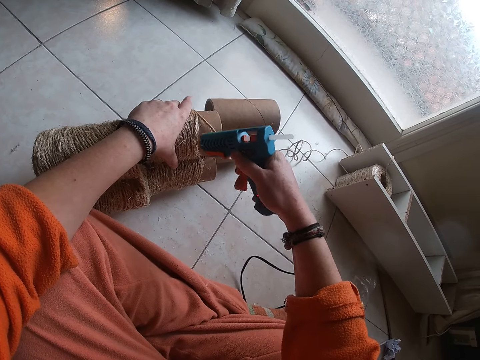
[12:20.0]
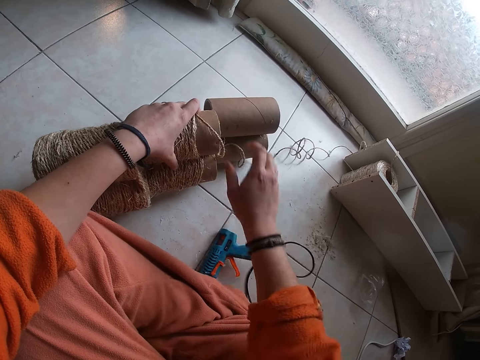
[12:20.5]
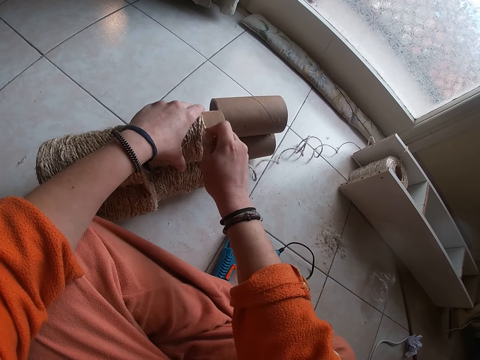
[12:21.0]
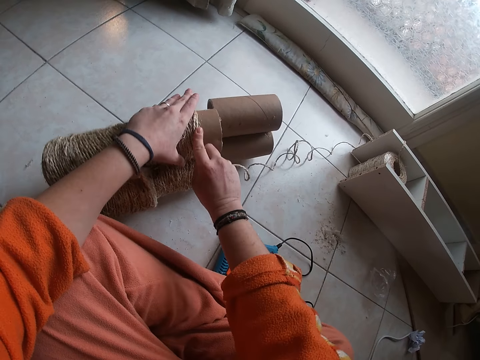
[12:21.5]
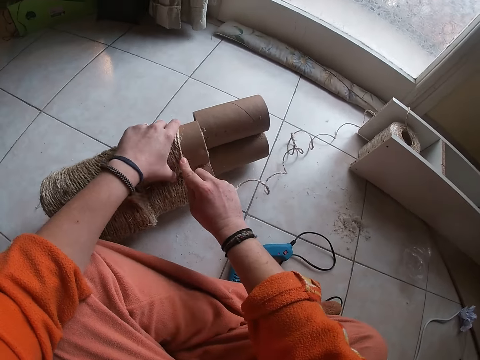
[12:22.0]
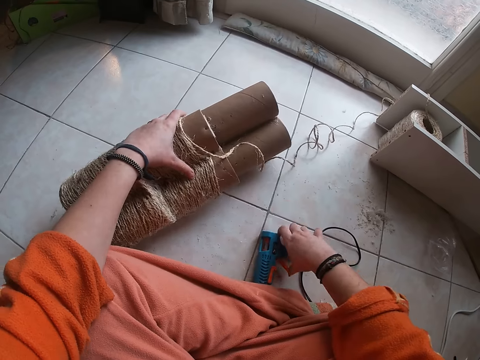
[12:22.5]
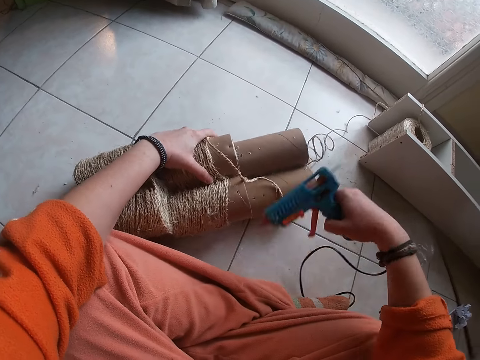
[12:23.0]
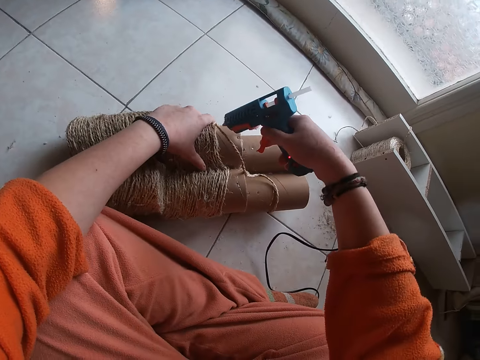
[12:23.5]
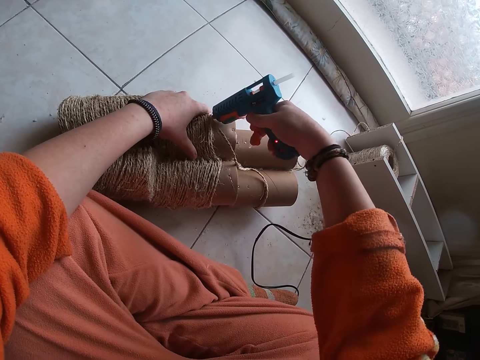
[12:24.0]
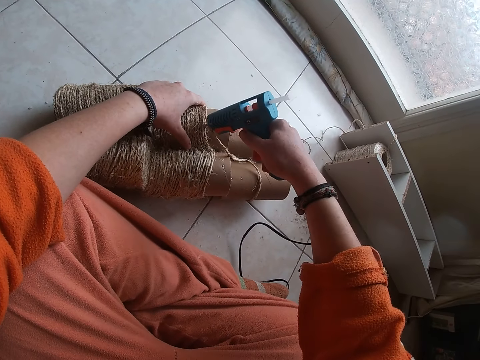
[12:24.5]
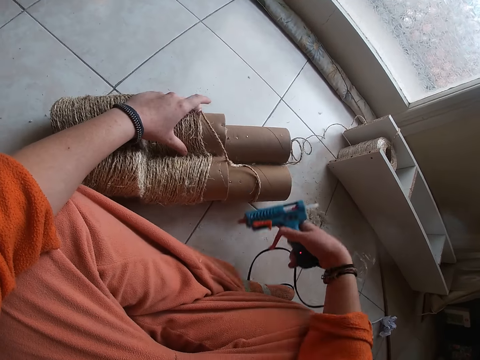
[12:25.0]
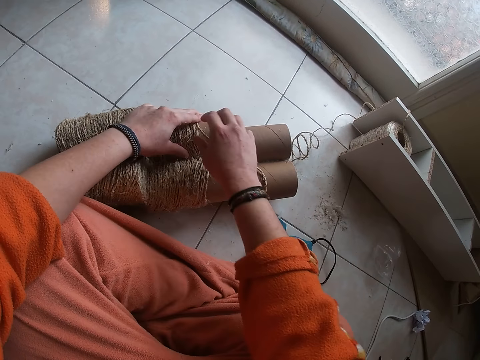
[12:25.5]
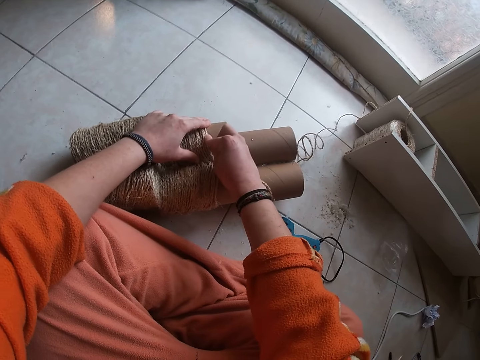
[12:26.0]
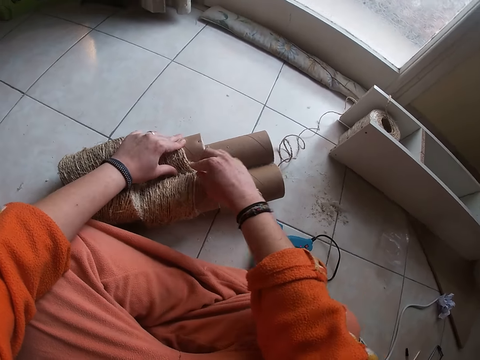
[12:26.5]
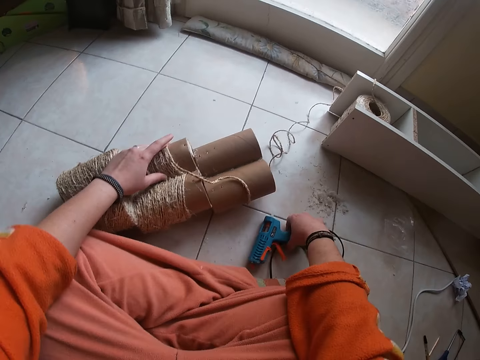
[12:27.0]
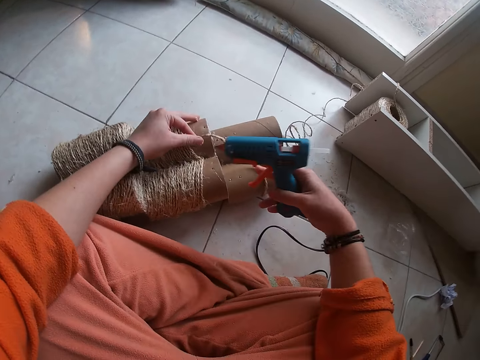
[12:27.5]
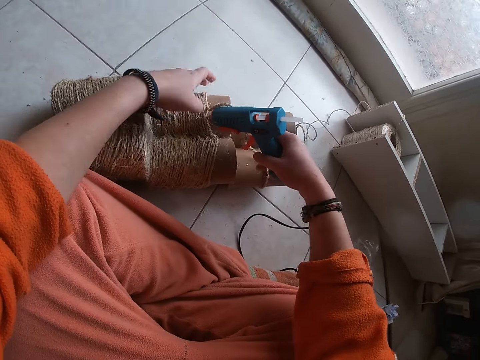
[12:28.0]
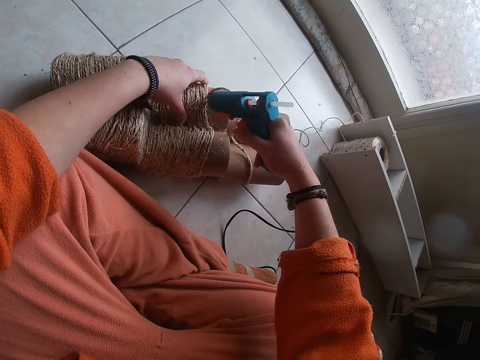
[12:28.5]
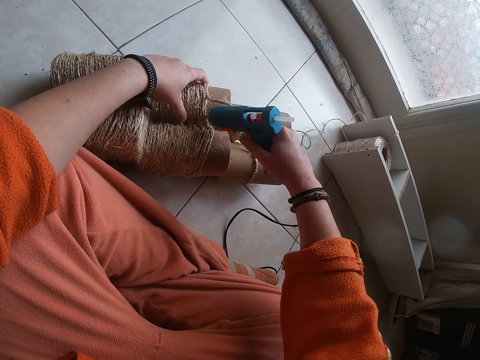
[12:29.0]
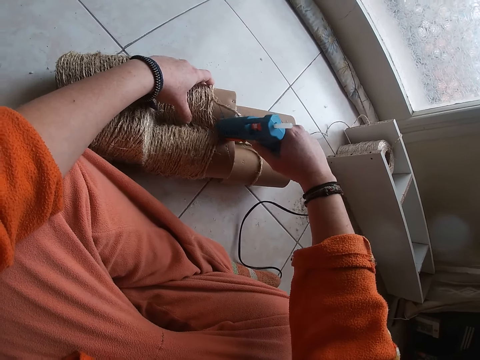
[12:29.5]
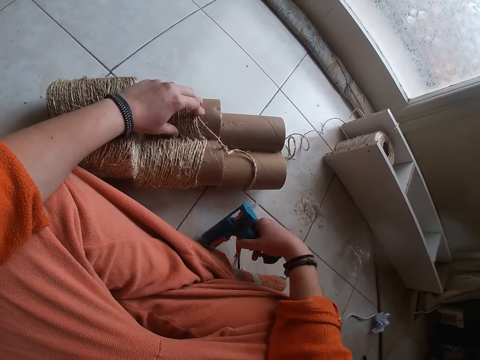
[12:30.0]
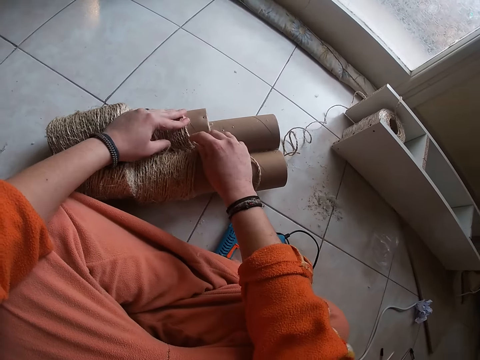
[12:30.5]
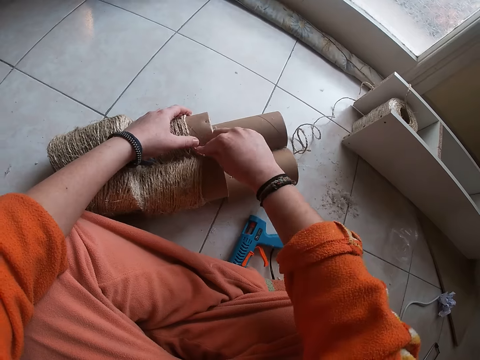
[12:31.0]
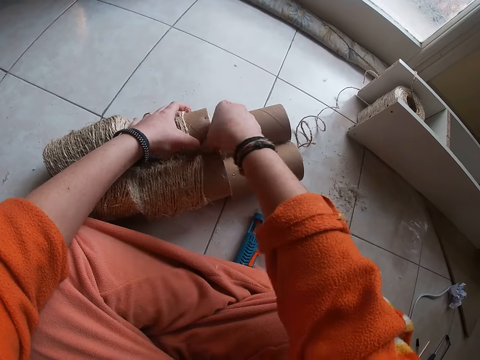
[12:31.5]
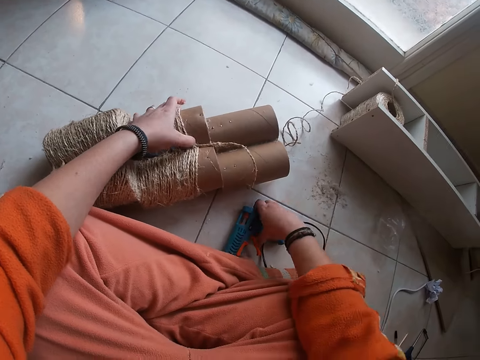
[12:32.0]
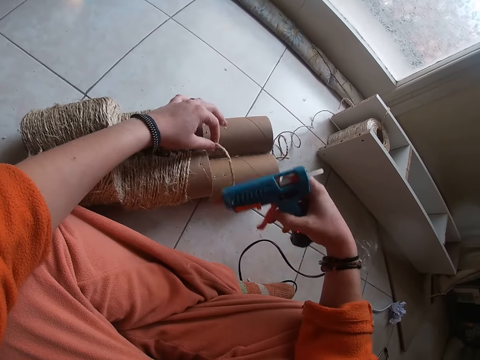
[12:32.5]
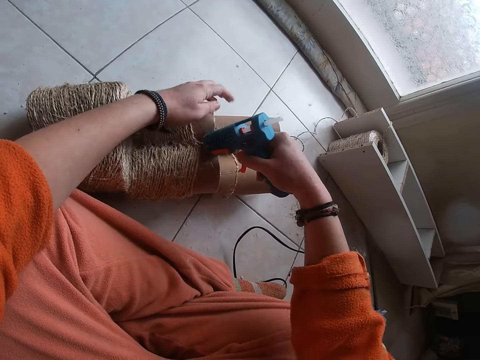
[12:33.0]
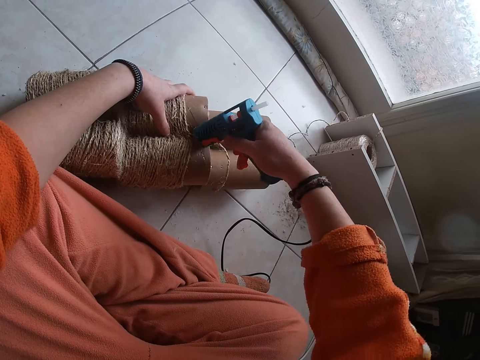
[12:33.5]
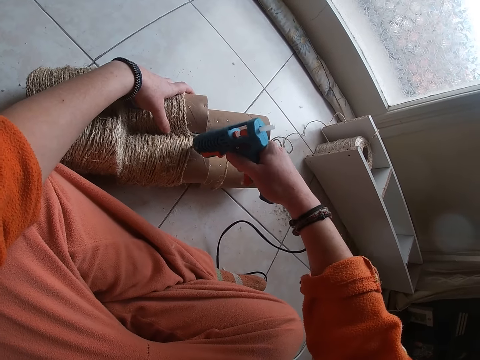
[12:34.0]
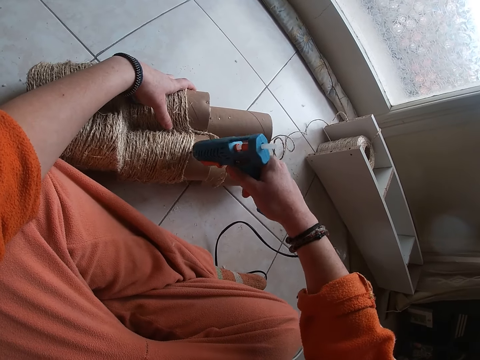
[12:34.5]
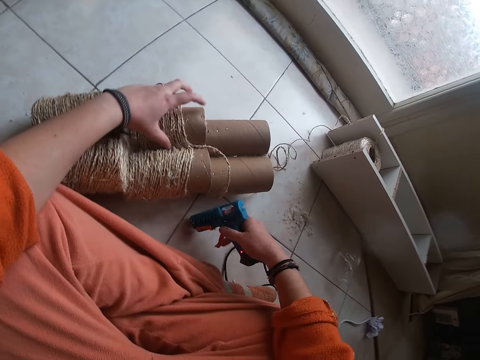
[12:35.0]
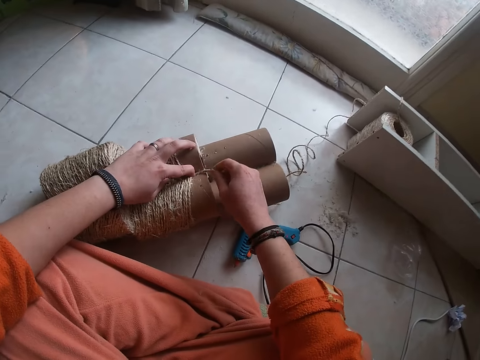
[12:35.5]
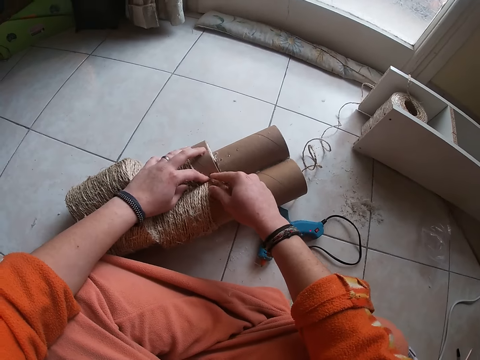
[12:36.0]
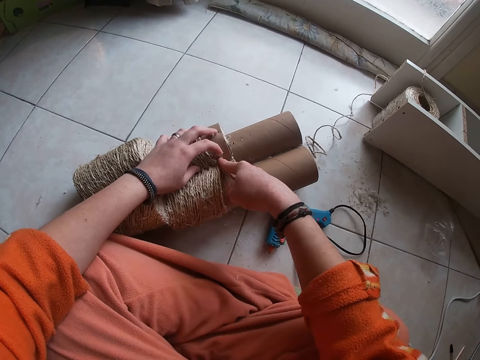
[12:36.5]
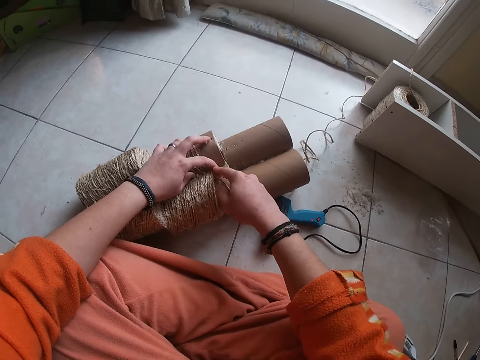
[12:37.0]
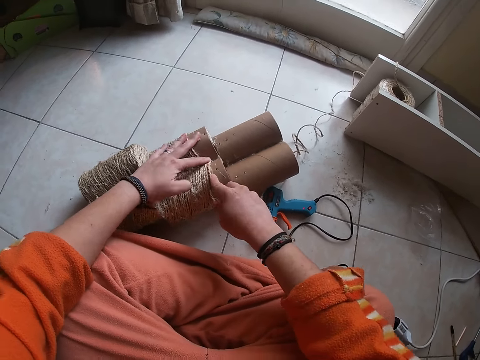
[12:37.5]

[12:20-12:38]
The camera wearer places the glue gun in her right hand on the floor. She attaches yarn to the rolled carton with both her hands. She picks the glue gun from the floor with her right hand. She applies glue on the carton from the glue gun in her right hand. She places the glue gun in her right hand on the floor. She attaches yarn to the rolled carton with both her hands. She picks the glue gun from the floor with her right hand. She applies glue on the carton from the glue gun in her right hand. She places the glue gun in her right hand on the floor. She attaches yarn to the rolled carton with both her hands. She picks the glue gun from the floor with her right hand. She holds a piece of yarn with her left hand. She applies glue on the carton from the glue gun in her right hand. She places the glue gun in her right hand on the floor. She attaches yarn to the rolled carton with both her hands.

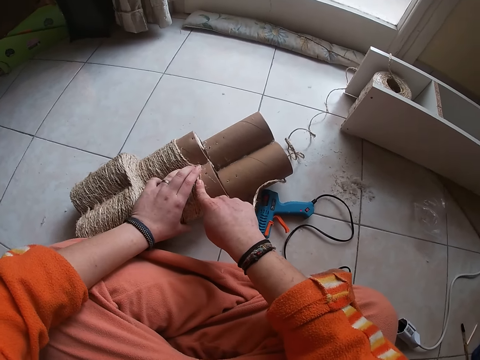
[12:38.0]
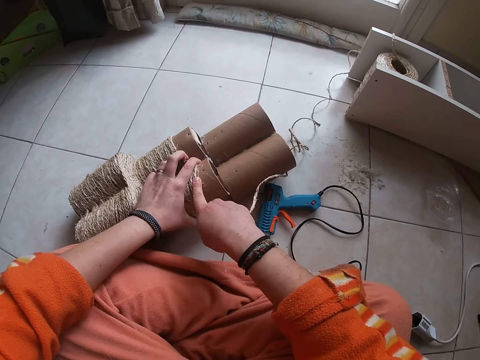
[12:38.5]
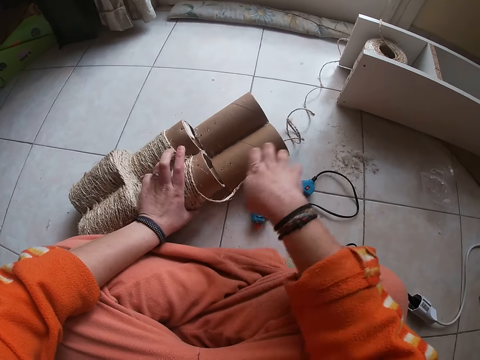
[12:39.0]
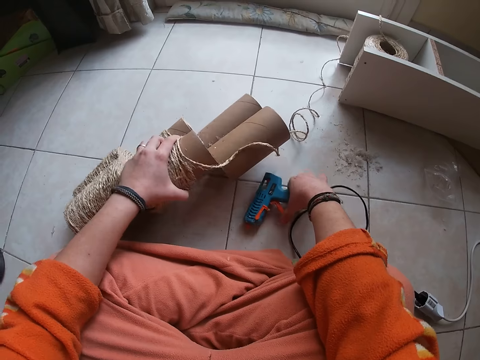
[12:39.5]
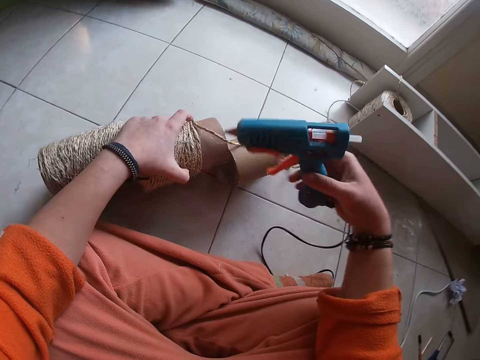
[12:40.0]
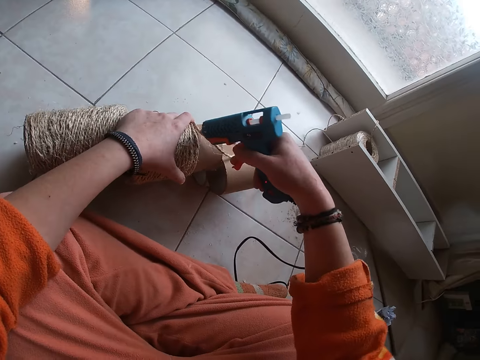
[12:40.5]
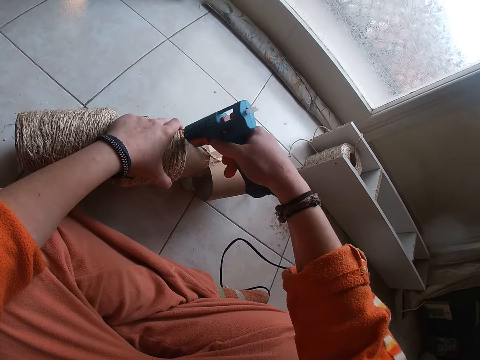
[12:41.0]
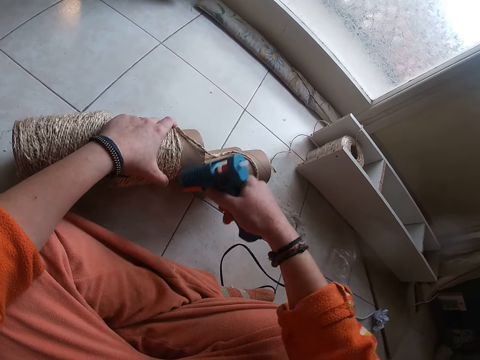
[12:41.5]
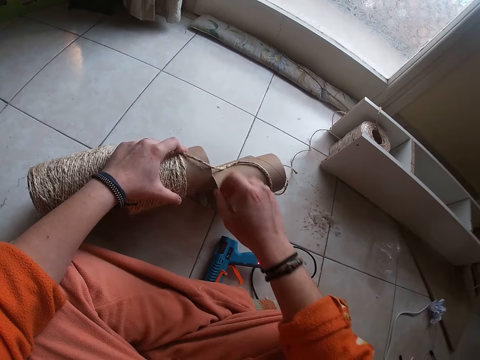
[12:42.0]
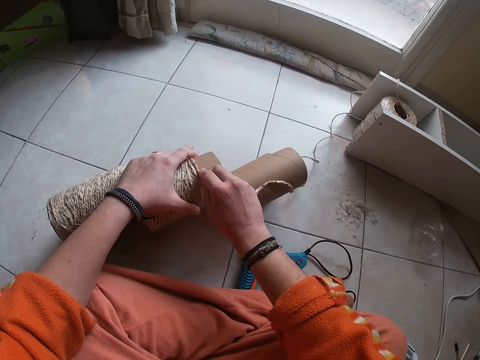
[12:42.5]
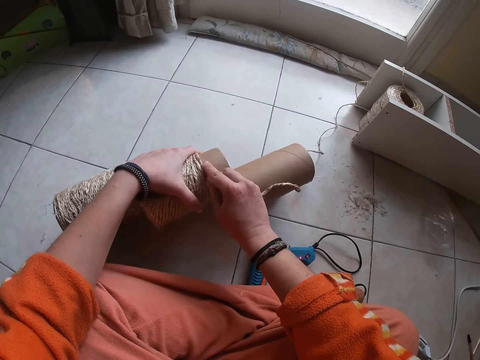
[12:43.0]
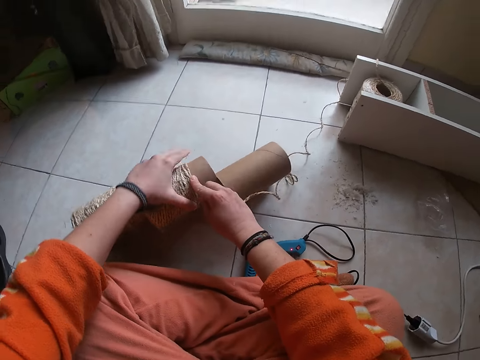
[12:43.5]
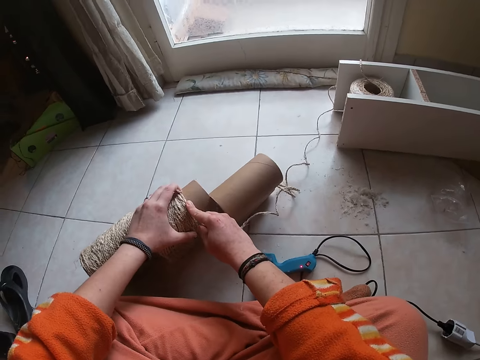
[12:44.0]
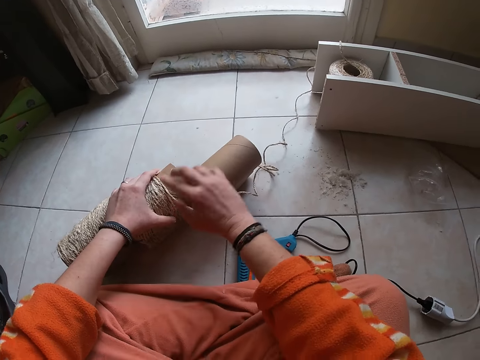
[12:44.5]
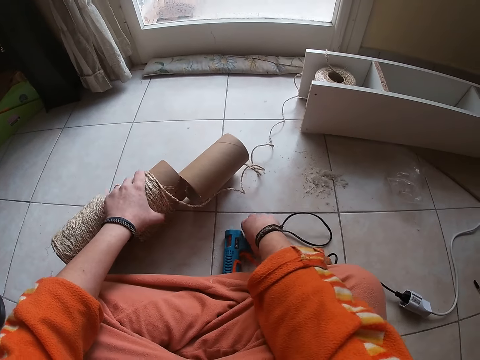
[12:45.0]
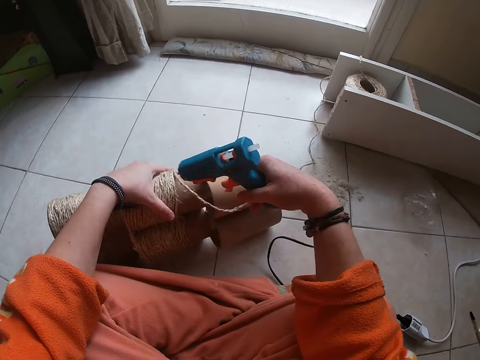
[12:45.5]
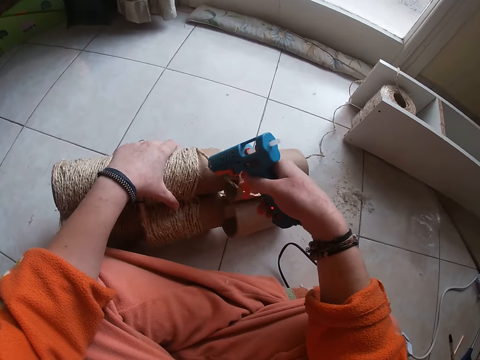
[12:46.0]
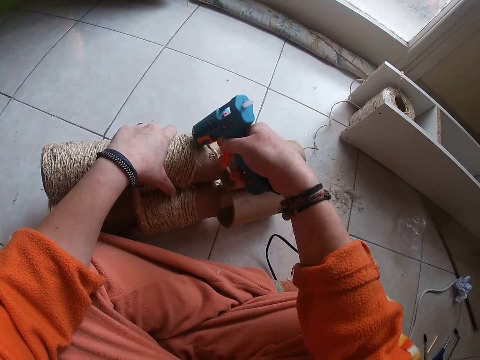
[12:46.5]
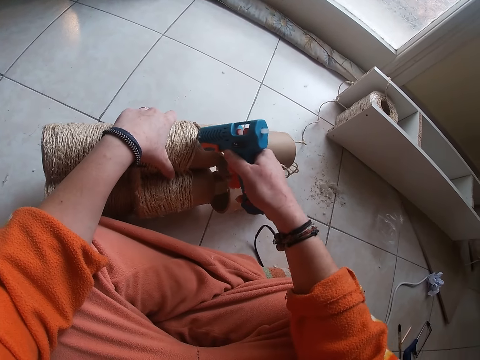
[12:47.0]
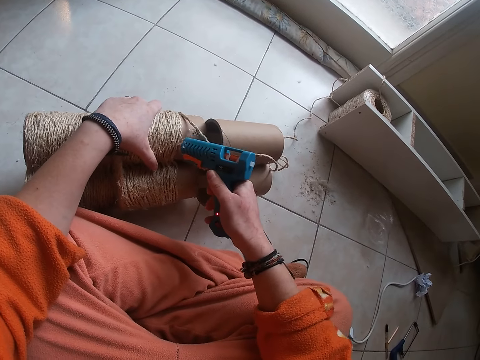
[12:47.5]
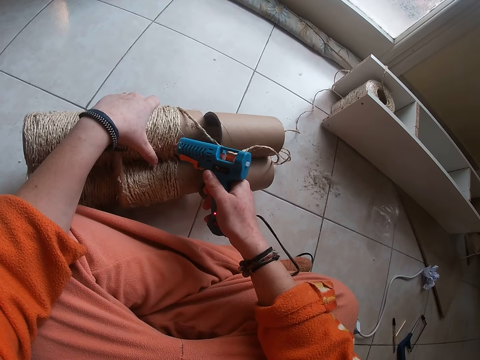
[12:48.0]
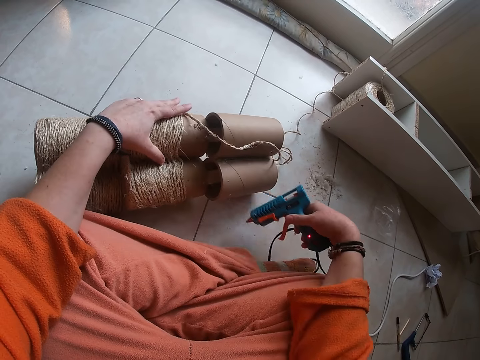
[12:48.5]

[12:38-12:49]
The camera wearer picks the glue gun from the floor with her right hand. She applies glue on the carton from the glue gun in her right hand. She places the glue gun in her right hand on the floor. She attaches yarn to the rolled carton with both her hands. She picks the glue gun from the floor with her right hand. She applies glue on the carton from the glue gun in her right hand.
